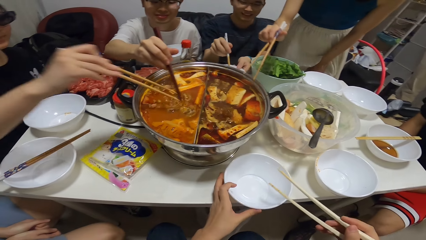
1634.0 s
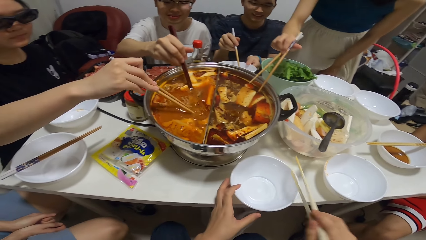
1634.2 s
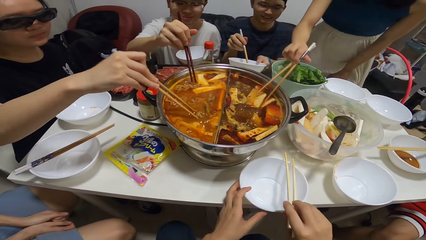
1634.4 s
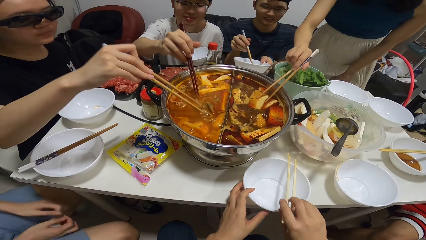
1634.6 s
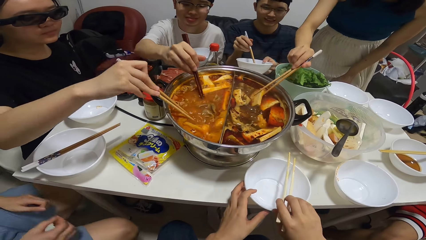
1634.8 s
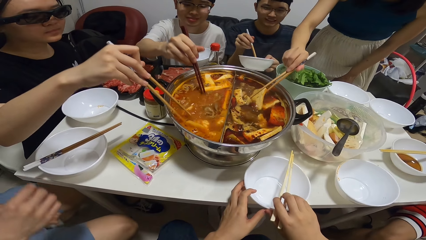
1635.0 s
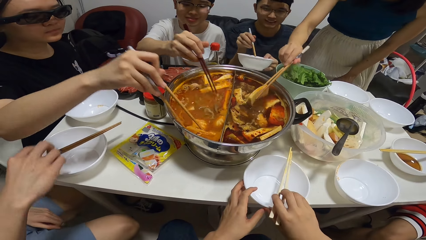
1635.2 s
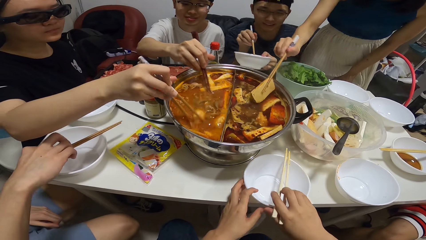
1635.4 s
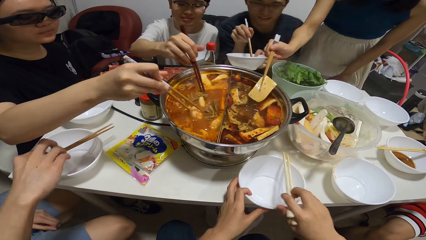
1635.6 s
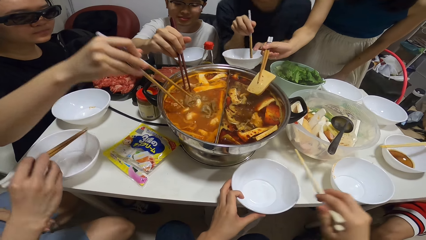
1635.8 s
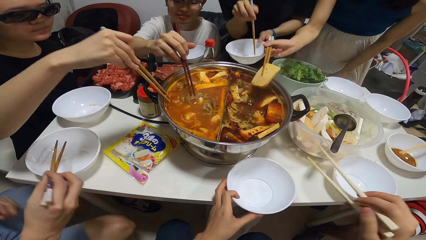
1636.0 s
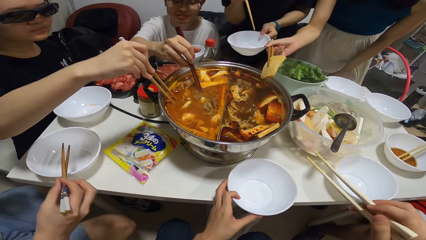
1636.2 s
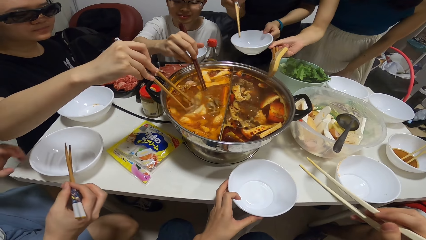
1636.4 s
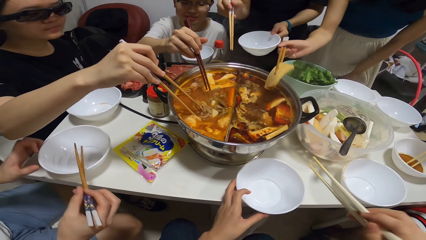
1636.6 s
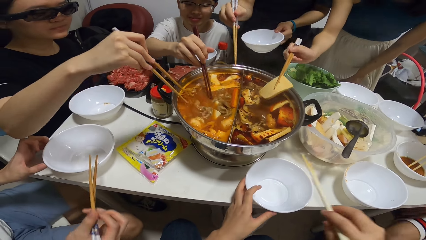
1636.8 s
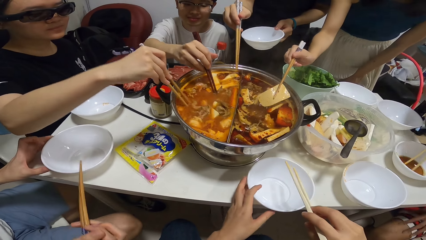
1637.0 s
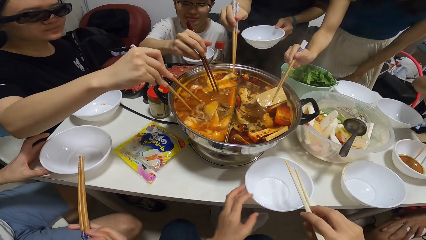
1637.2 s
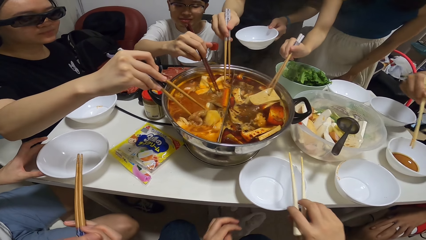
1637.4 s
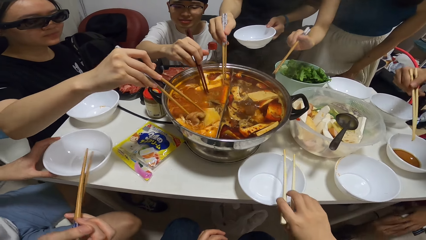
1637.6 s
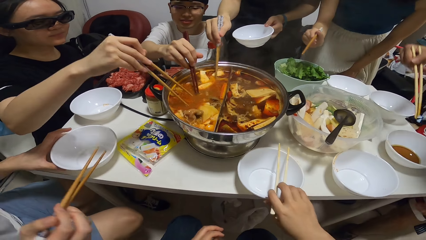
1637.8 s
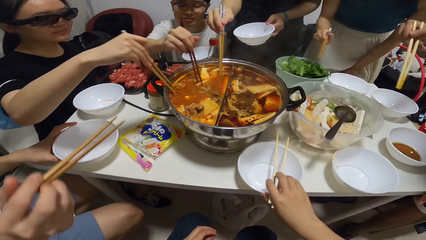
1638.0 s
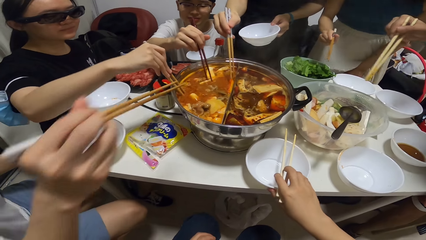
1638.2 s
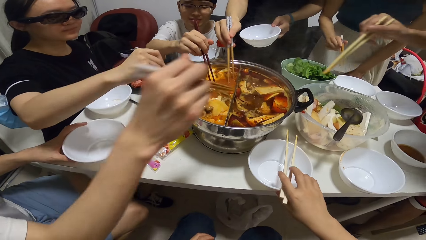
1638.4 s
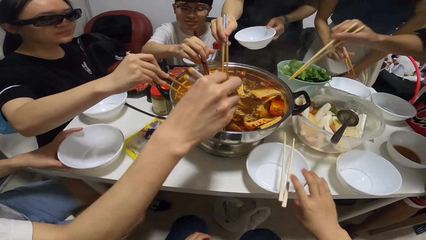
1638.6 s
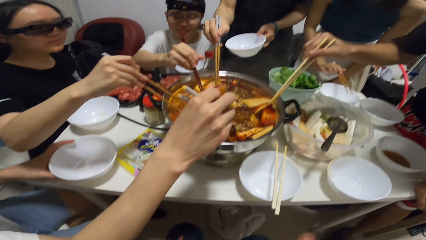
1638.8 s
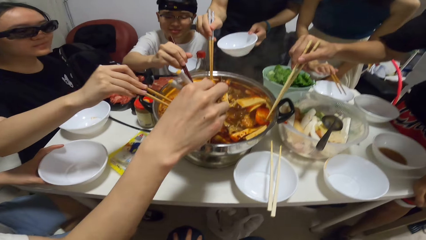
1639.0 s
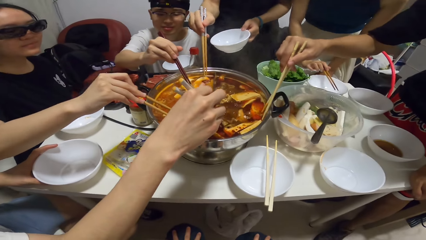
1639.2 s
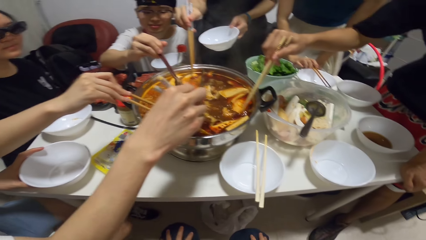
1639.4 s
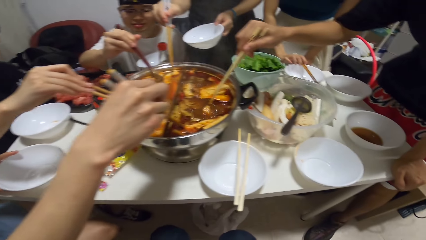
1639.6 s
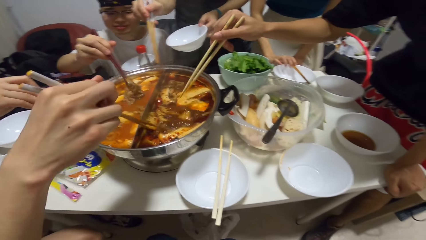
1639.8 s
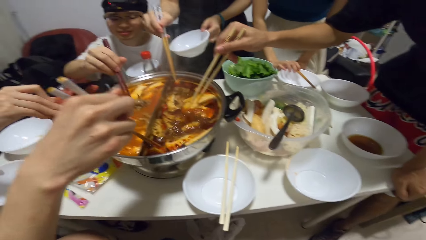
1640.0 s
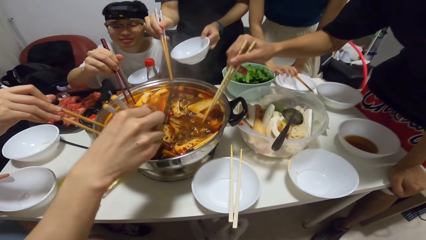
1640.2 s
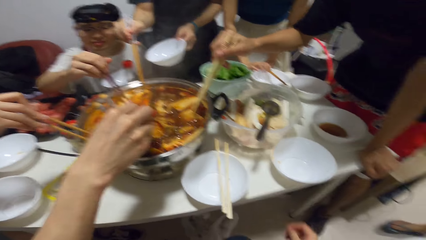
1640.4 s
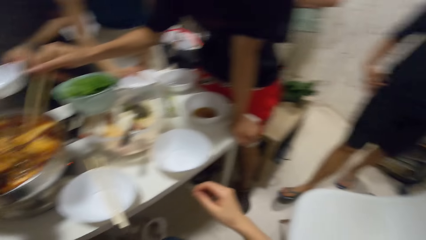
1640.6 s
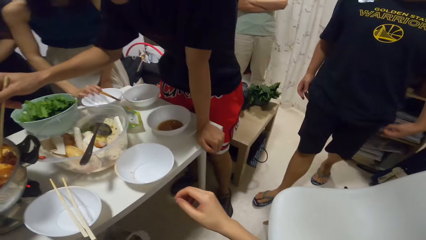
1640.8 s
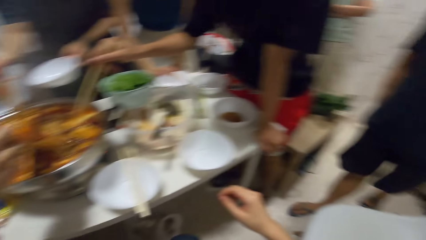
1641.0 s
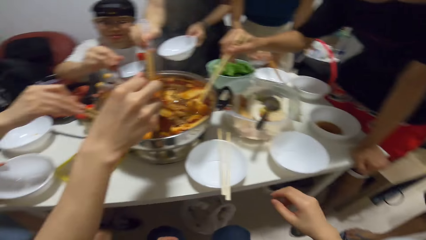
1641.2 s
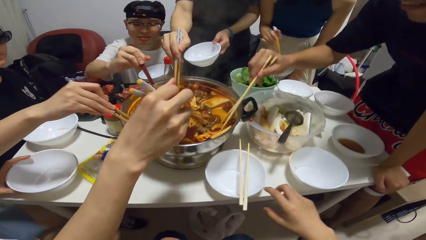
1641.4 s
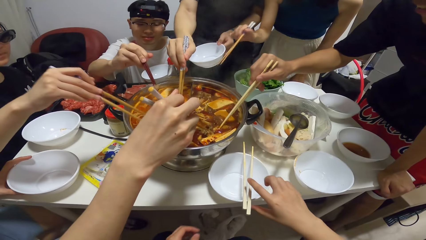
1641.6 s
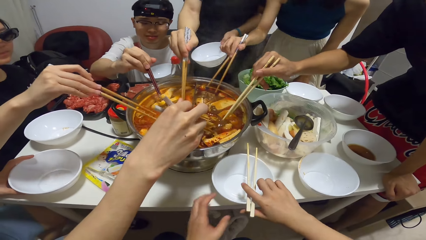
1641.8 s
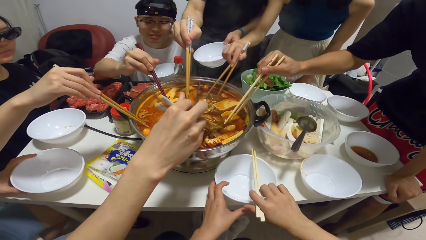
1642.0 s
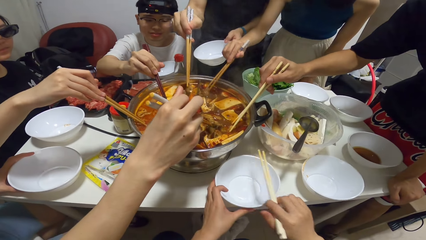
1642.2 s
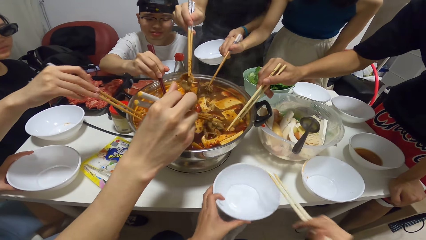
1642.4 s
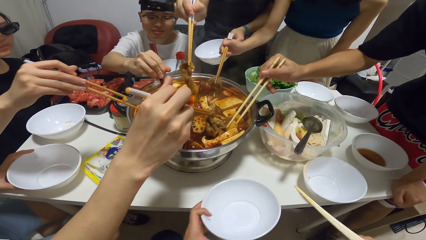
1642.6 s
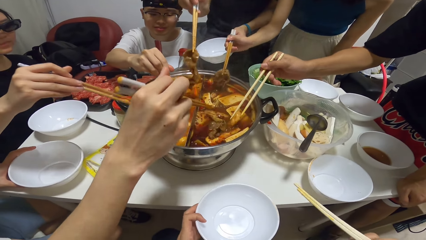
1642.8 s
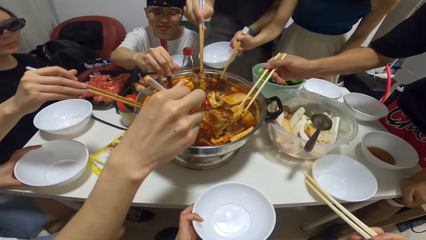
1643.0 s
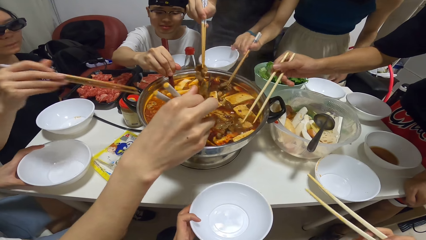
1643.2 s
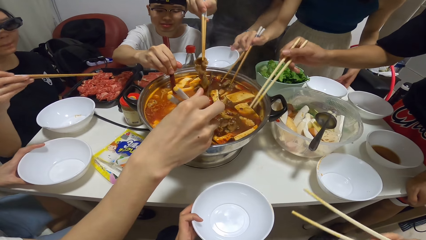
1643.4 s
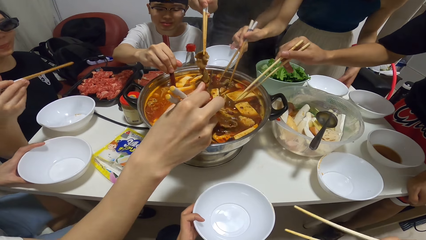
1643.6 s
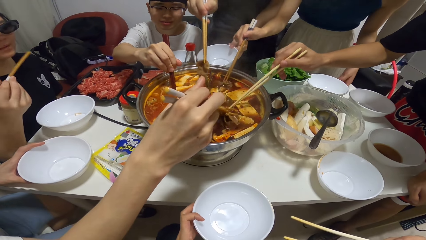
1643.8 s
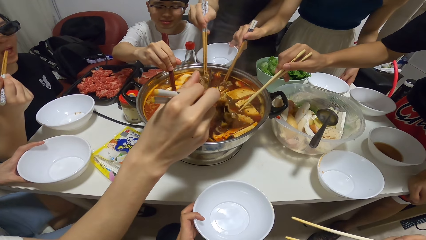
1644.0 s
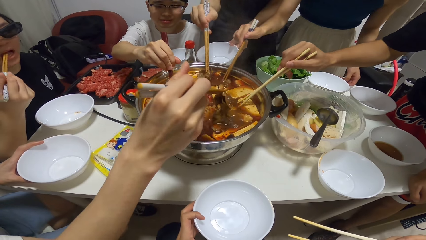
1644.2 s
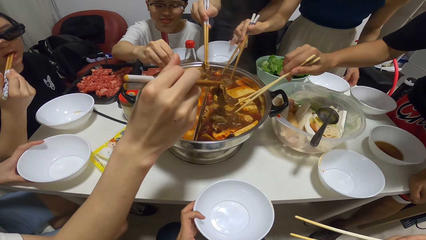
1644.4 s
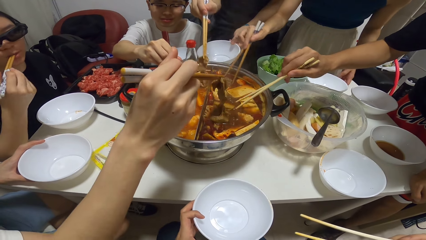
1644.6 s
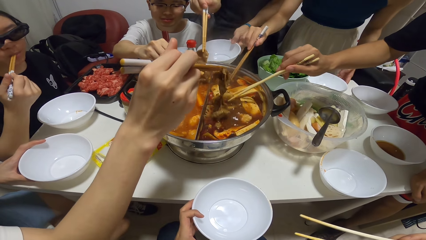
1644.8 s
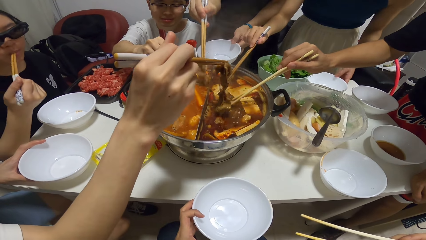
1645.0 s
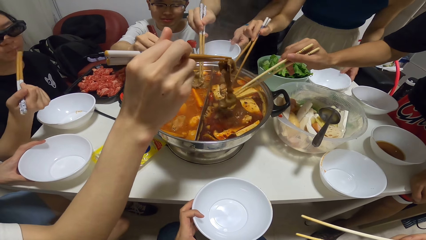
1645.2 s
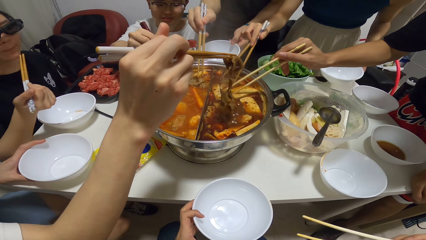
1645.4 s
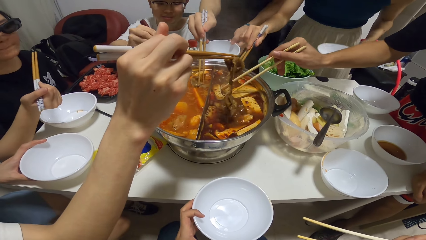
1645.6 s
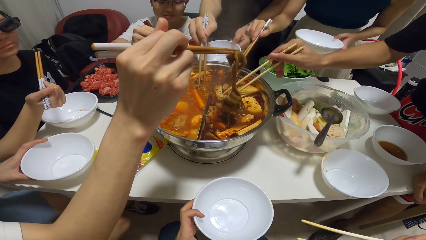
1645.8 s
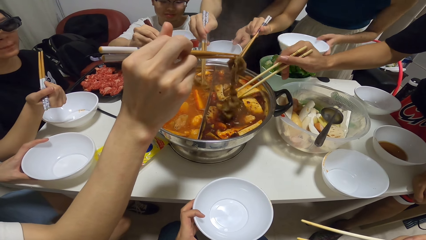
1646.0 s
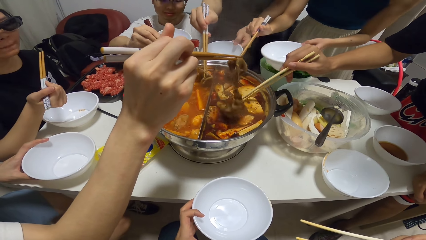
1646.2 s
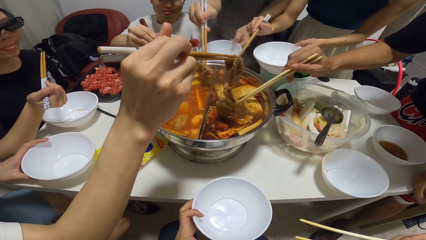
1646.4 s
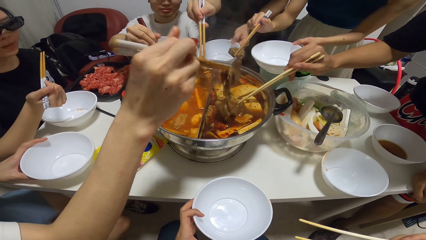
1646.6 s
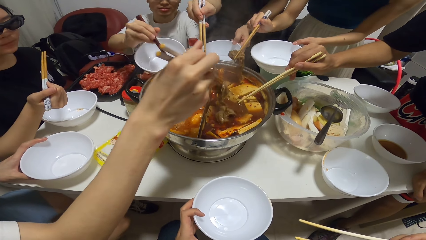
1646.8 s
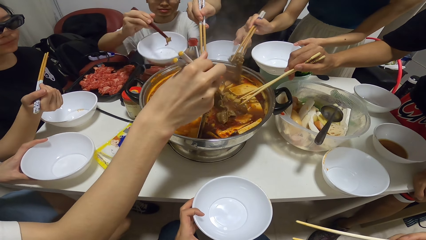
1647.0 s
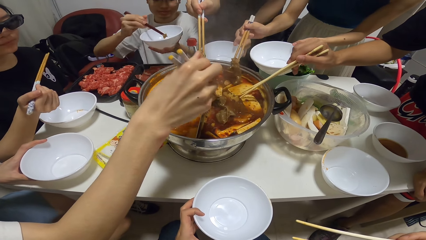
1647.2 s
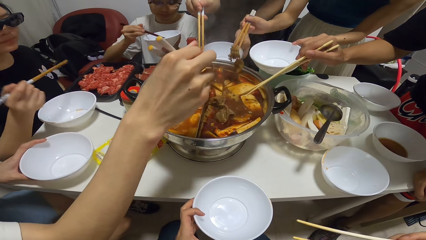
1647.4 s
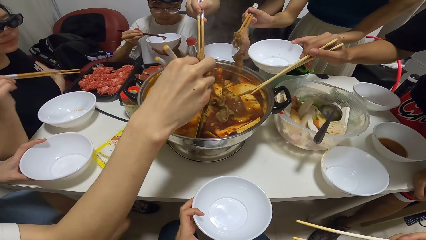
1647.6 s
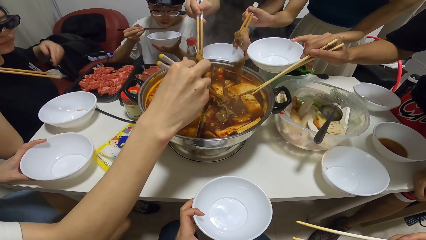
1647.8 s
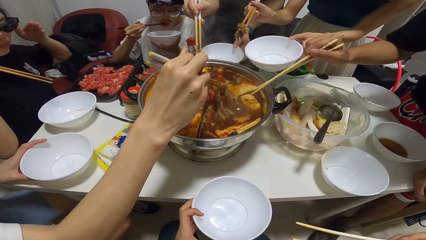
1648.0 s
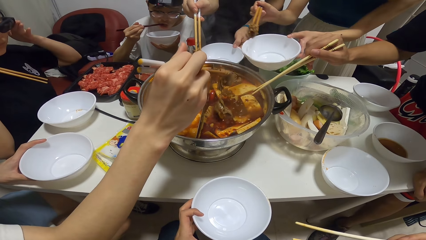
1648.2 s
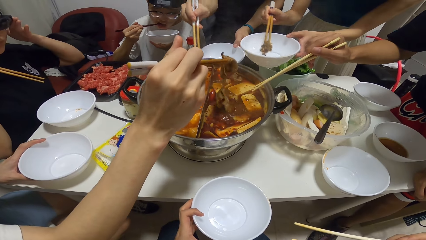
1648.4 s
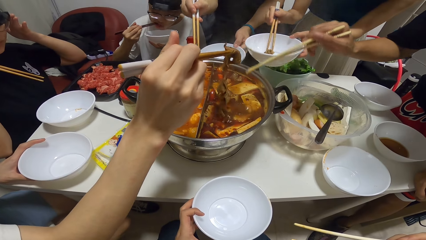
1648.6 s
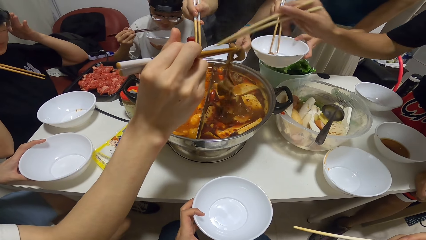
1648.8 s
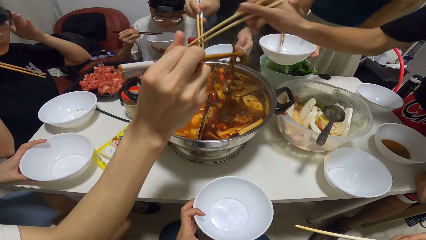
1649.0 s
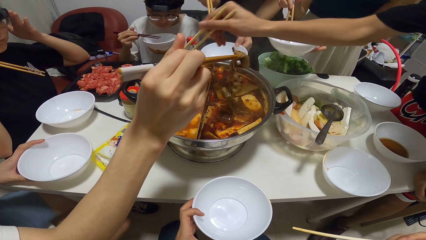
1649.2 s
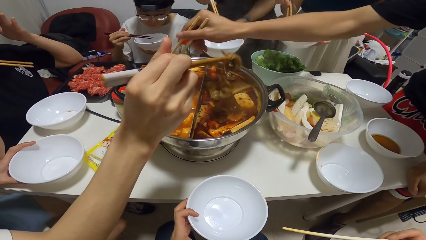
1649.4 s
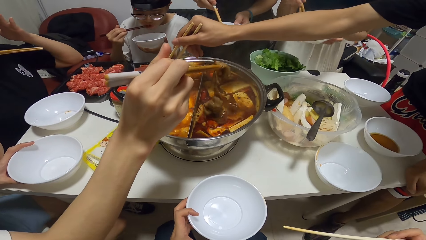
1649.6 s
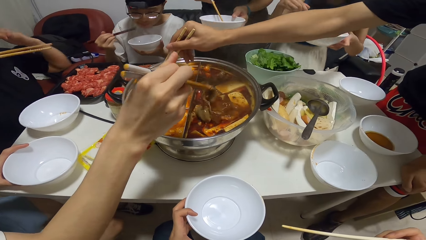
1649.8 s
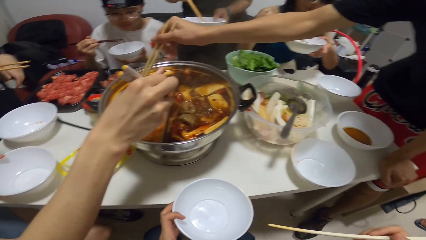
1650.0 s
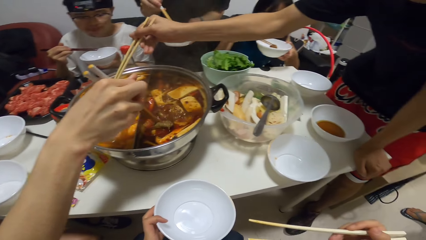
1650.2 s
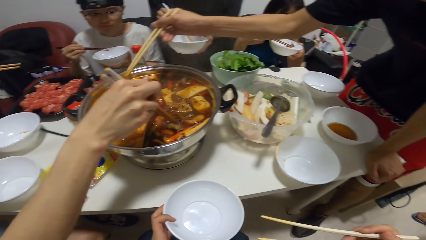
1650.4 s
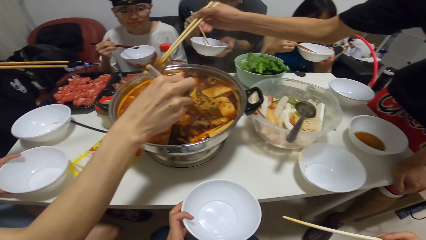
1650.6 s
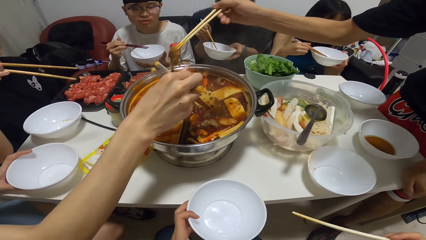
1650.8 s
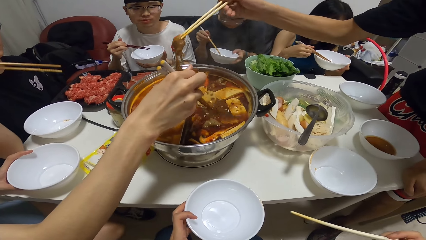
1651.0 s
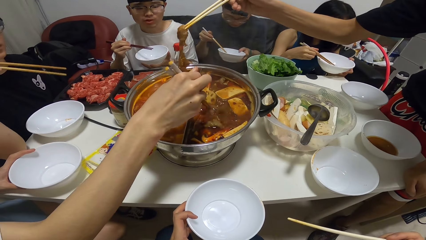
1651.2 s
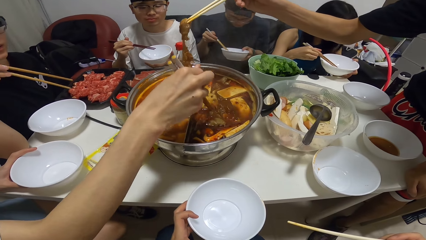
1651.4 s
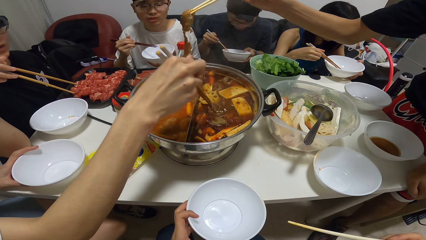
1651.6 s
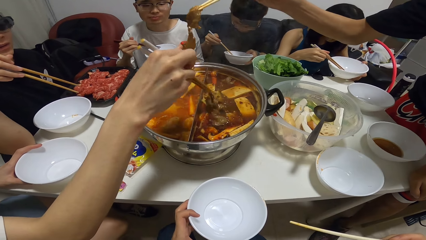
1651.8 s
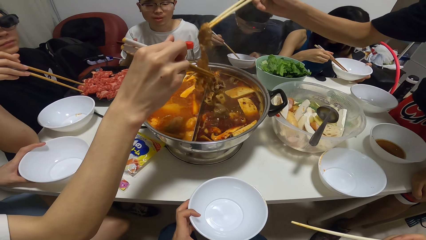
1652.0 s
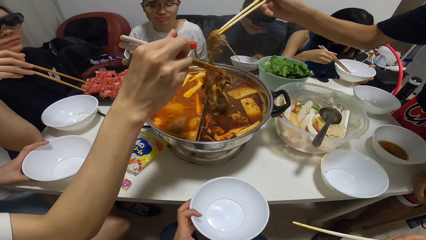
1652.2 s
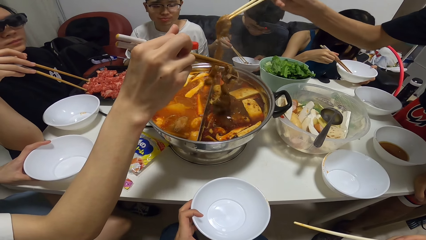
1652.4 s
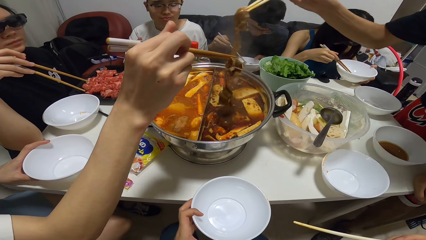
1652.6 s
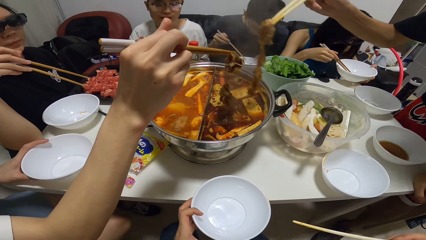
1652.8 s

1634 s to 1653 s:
A man takes food from the hot pot with the chopstick. A woman takes food from the hot pot with the chopstick. Another man holds the plate. Another woman picks a chopstick from a bowl with her right hand. The camera wearer holds the plate with the left hand. A third man picks a chopstick on a bowl with his right hand. The camera wearer drops the chopsticks on the bowl with her right hand. She looks at the plates. She picks the chopstick on the bowl with her right hand. She picks the bowl on the table with her left hand. She holds the plate with hands. She holds the chopsticks with the right. A third woman mixes the food with the chopsticks. She picks a bowl on the table with her left hand. The camera wearer looks at the food. The third woman picks food in the pot with chopsticks in her right hand. A fourth man picks food in the pot with the chopsticks in his right hand. A fifth man picks food in the pot with the chopsticks in his right hand. The fourth man eats the food in the bowl with the chopsticks in his right hand. The third woman drops the food inside the bowl with the chopsticks. The fifth man drops the food inside a bowl in his left hand with the chopsticks. The third woman sits on the chair. The third man picks food in the pot with the chopsticks in his right hand. Another man holds the meat with the chopsticks.
